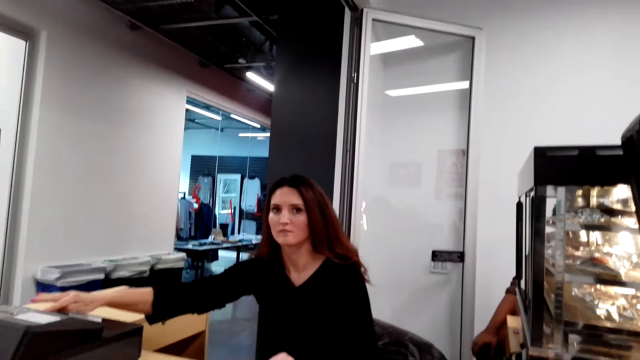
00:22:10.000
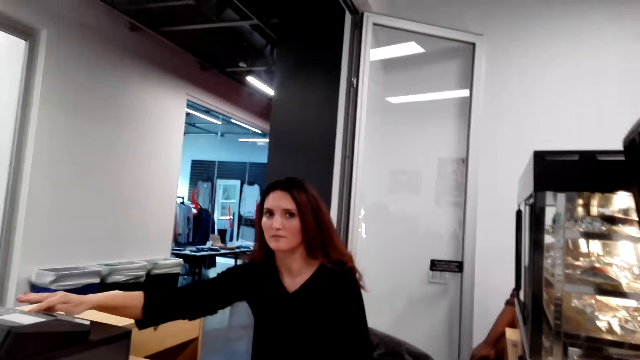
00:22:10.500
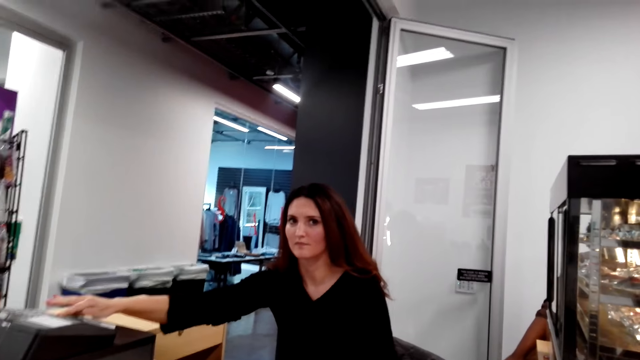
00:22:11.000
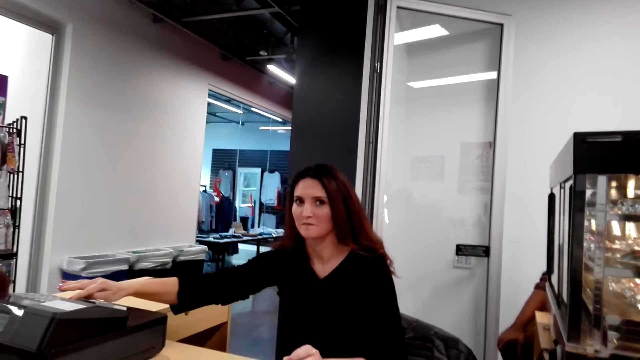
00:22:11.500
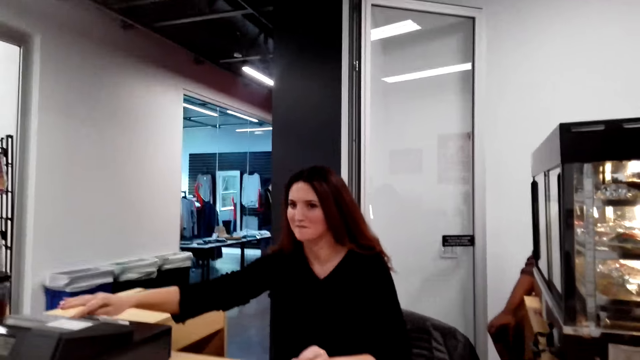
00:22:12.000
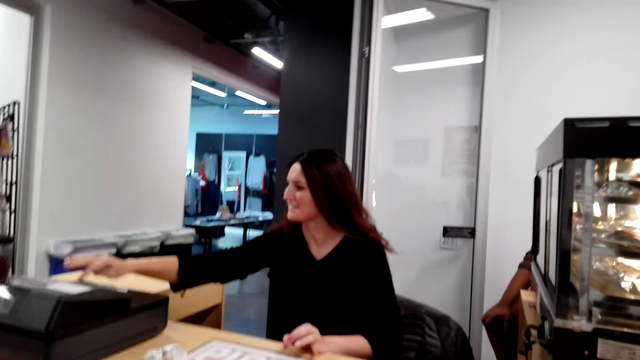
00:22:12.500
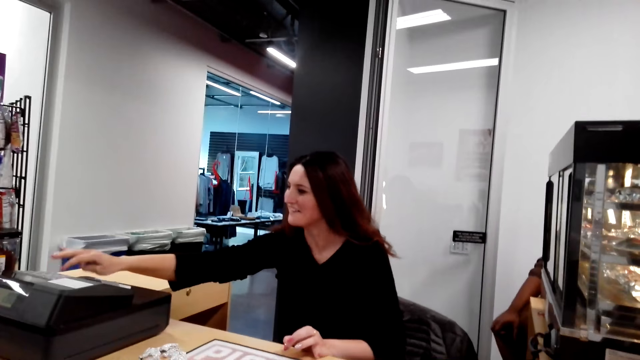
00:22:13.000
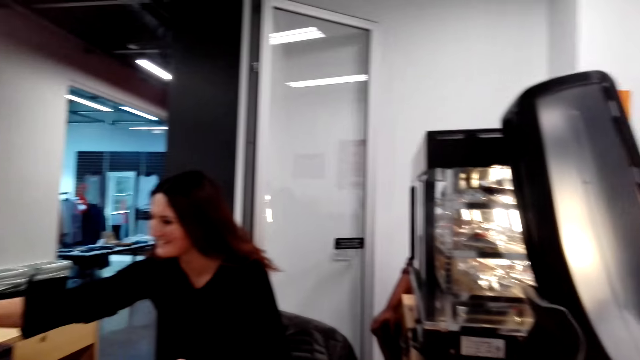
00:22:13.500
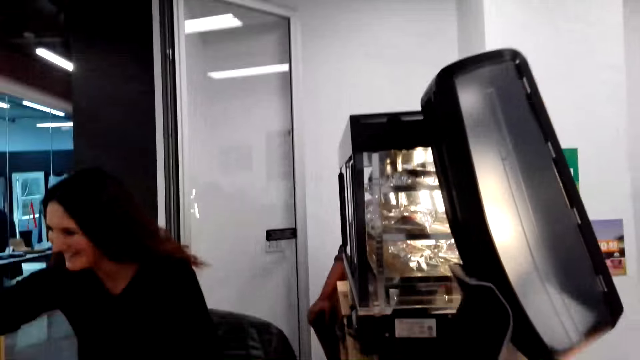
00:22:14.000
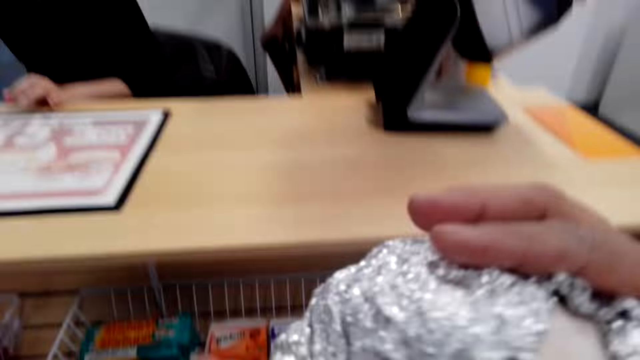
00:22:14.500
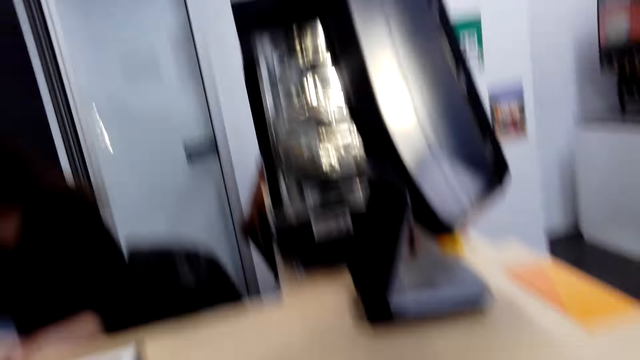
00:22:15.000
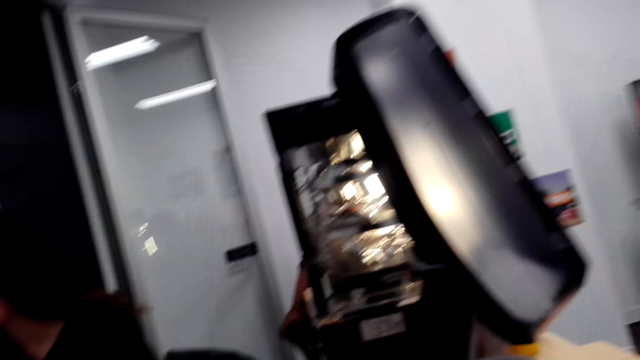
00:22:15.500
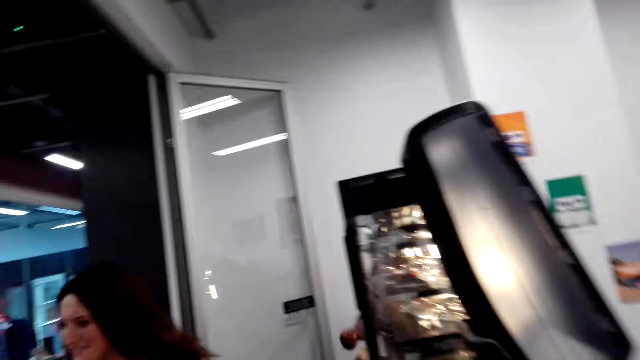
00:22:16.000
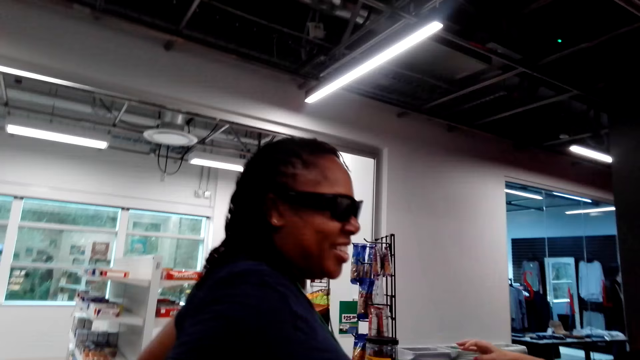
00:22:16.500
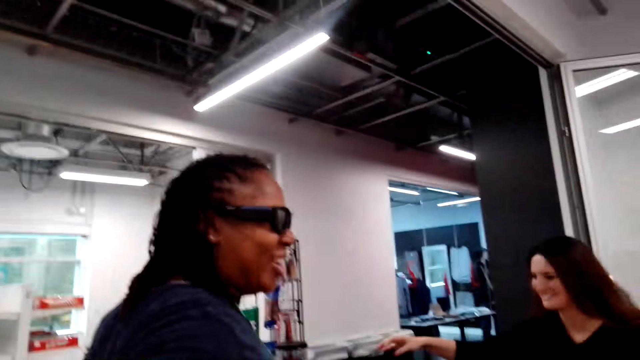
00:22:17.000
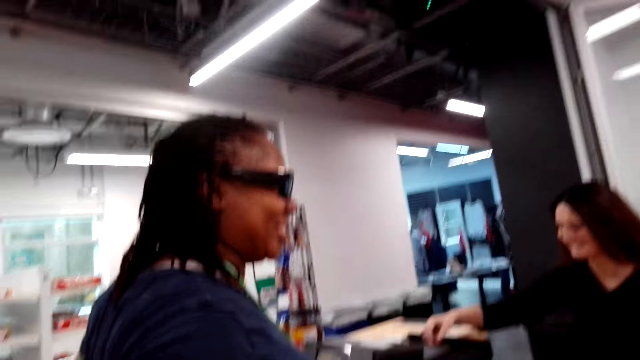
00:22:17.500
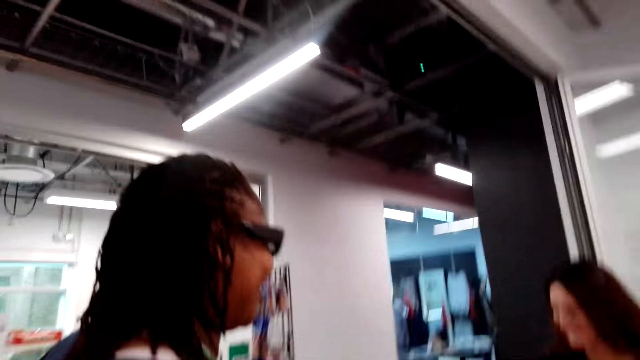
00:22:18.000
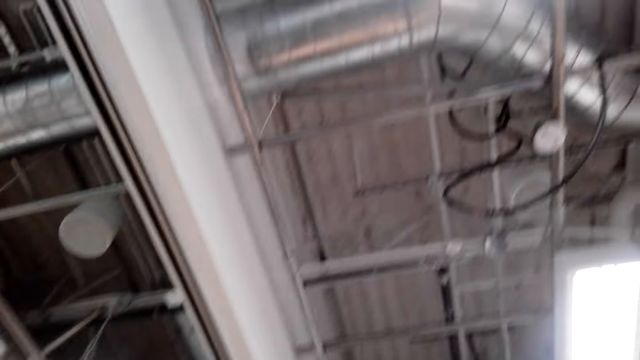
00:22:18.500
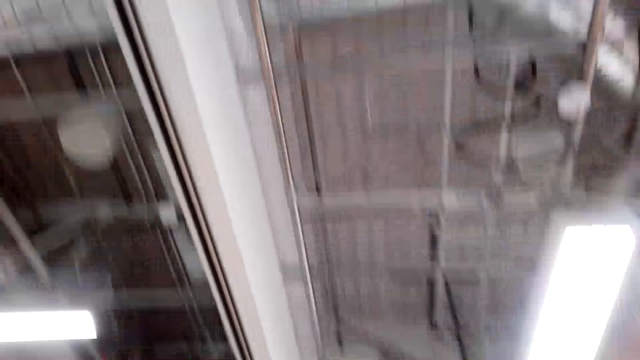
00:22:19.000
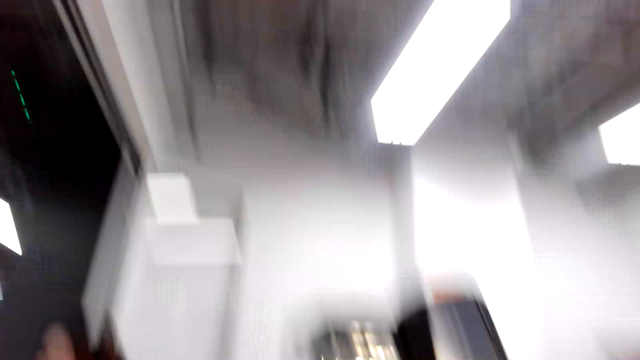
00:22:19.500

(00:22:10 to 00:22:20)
A person punches the register machine. The camera wearer looks around.

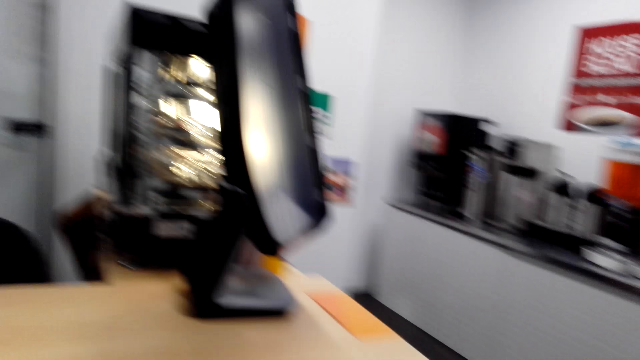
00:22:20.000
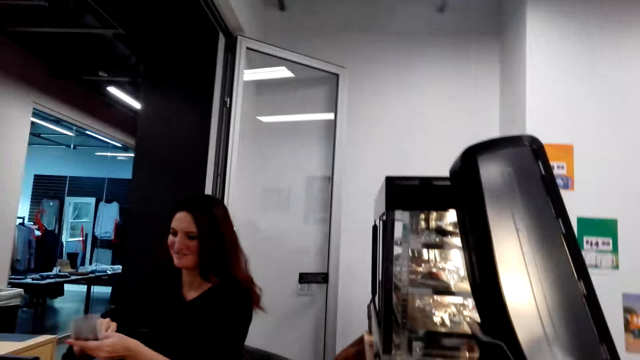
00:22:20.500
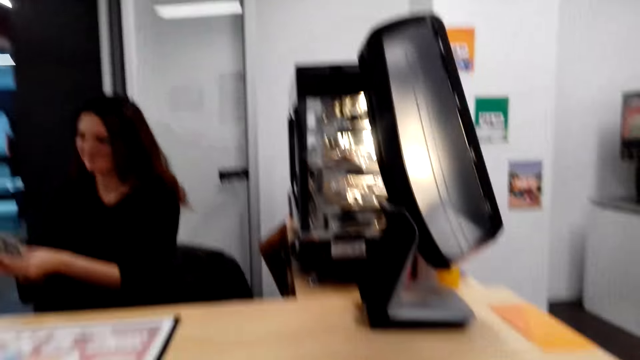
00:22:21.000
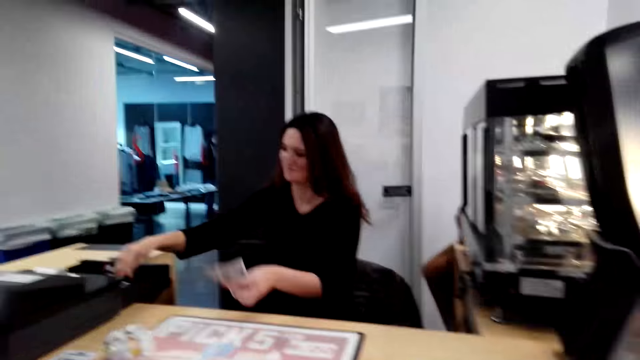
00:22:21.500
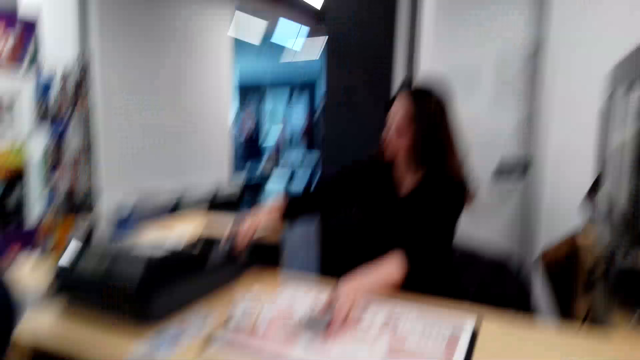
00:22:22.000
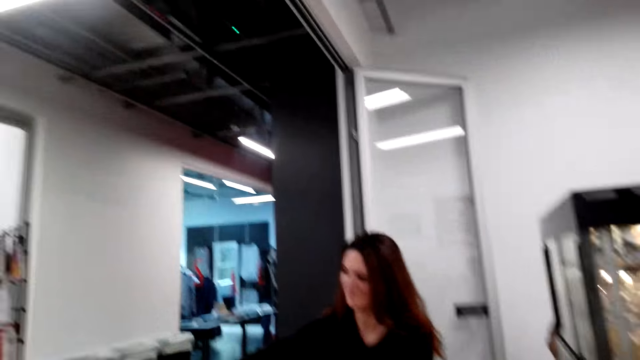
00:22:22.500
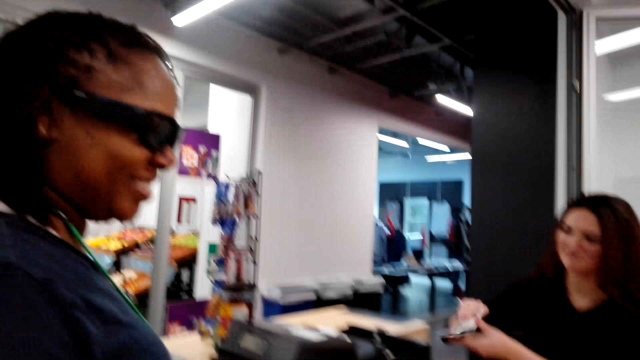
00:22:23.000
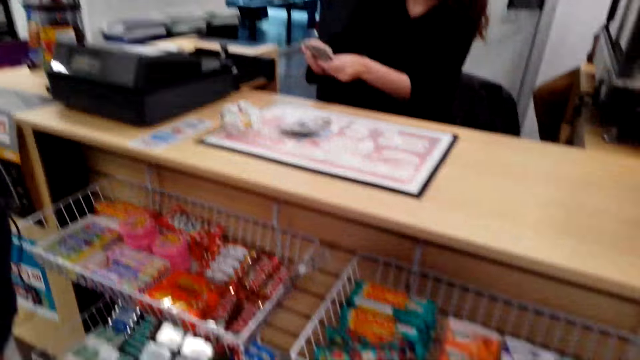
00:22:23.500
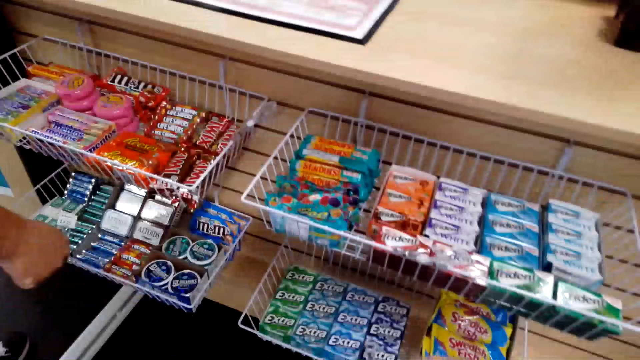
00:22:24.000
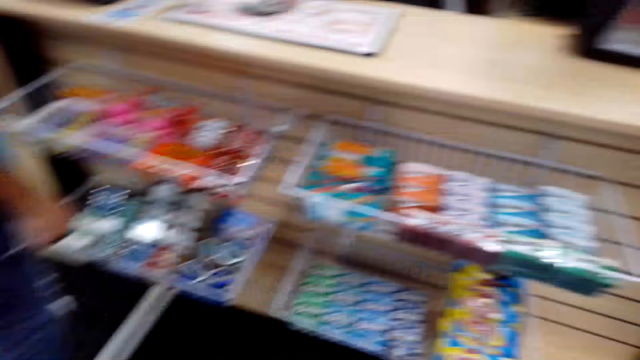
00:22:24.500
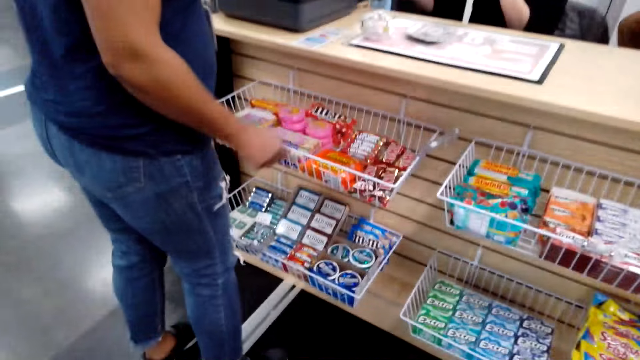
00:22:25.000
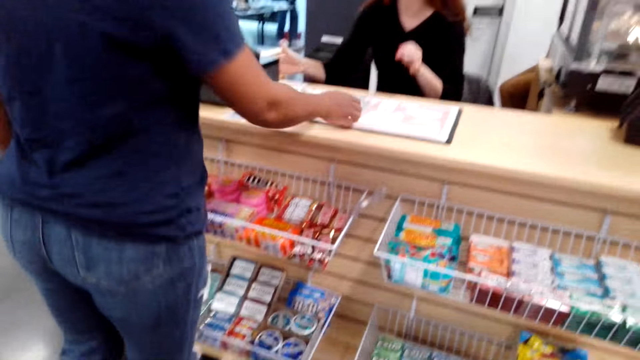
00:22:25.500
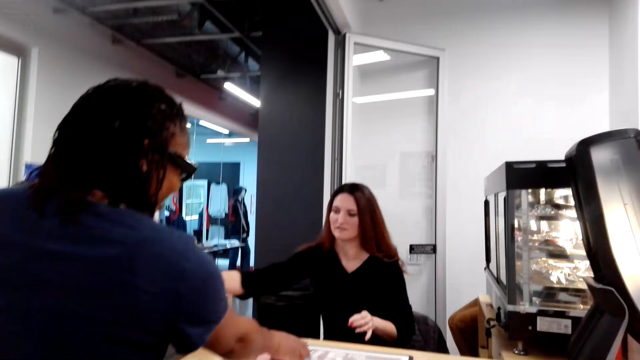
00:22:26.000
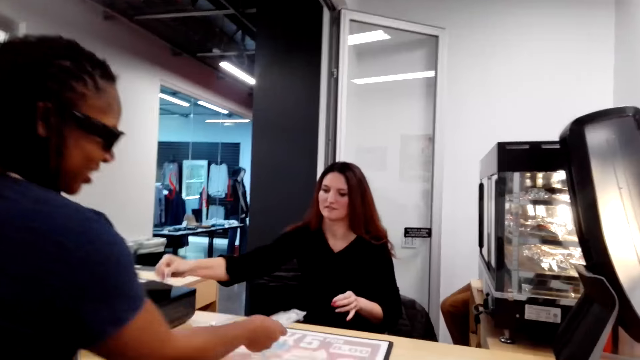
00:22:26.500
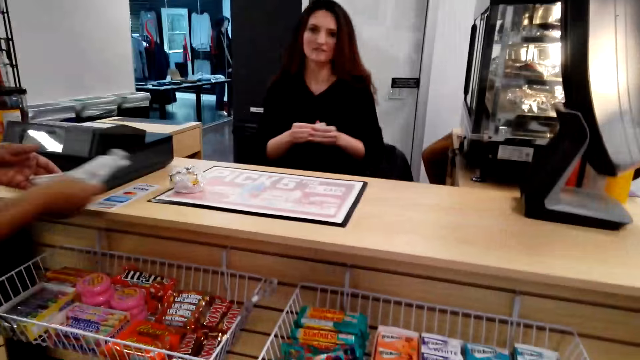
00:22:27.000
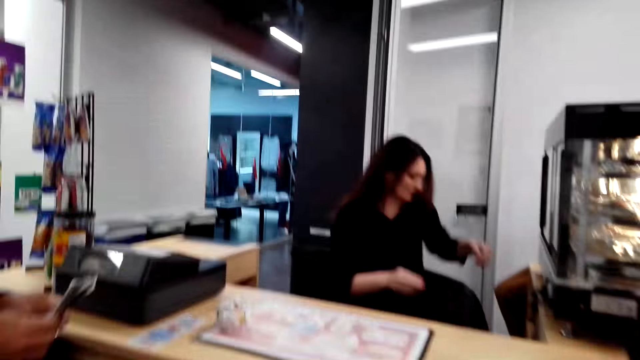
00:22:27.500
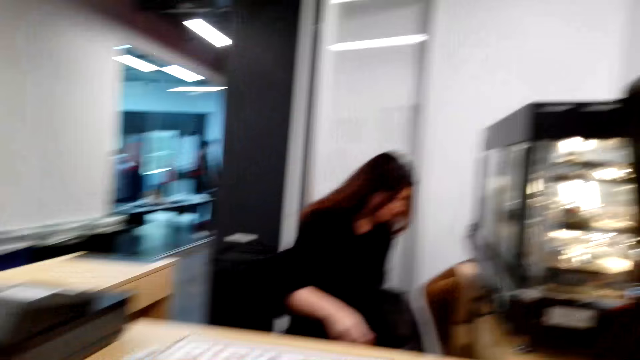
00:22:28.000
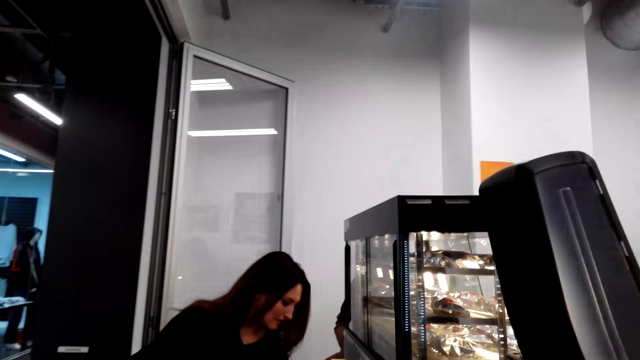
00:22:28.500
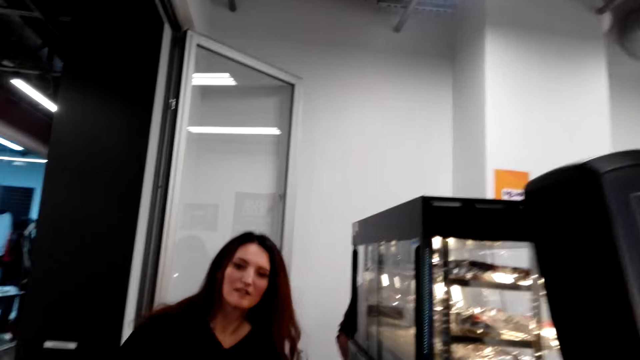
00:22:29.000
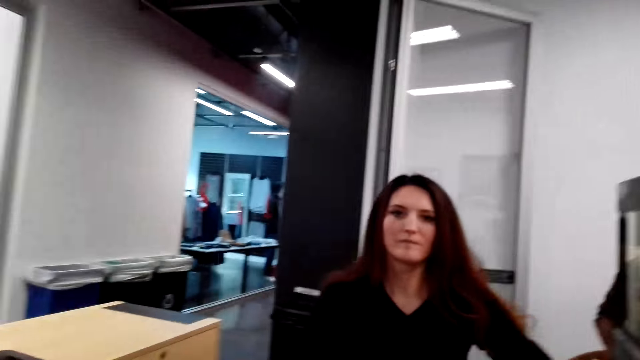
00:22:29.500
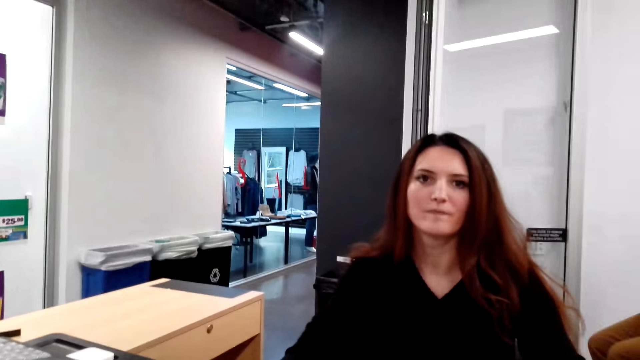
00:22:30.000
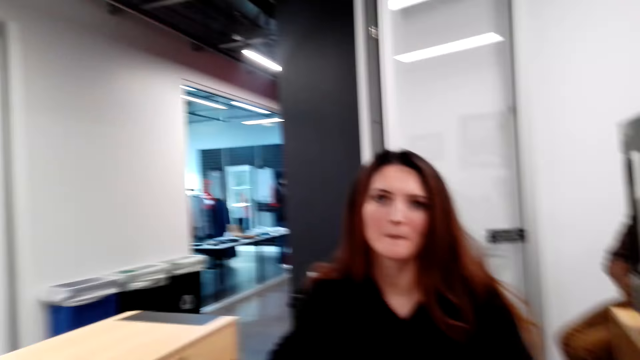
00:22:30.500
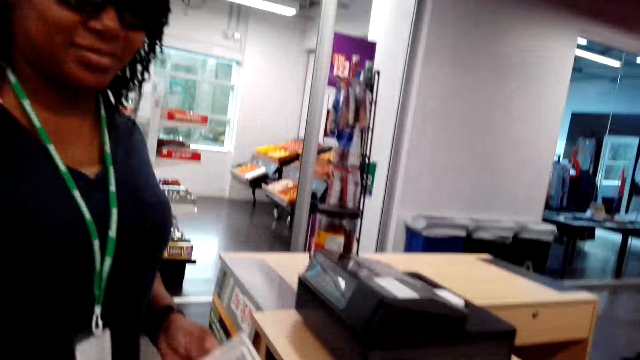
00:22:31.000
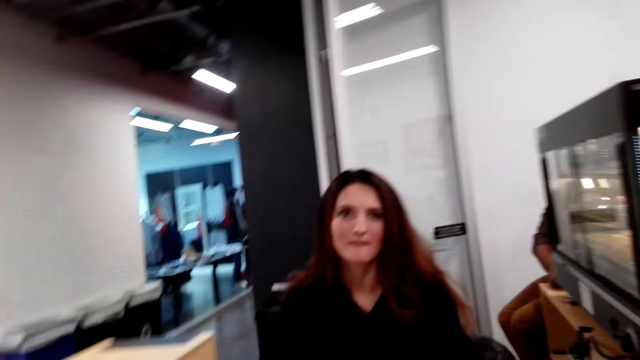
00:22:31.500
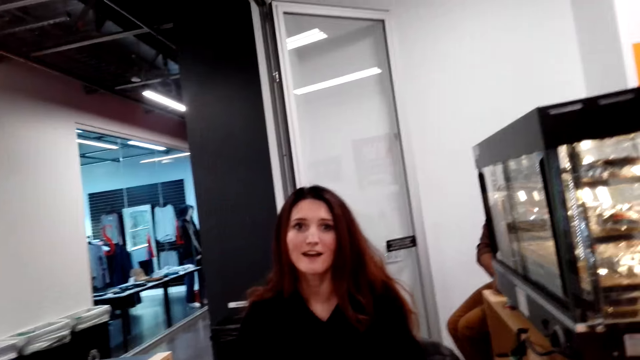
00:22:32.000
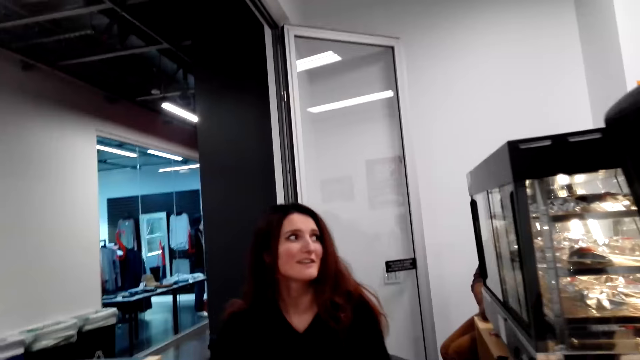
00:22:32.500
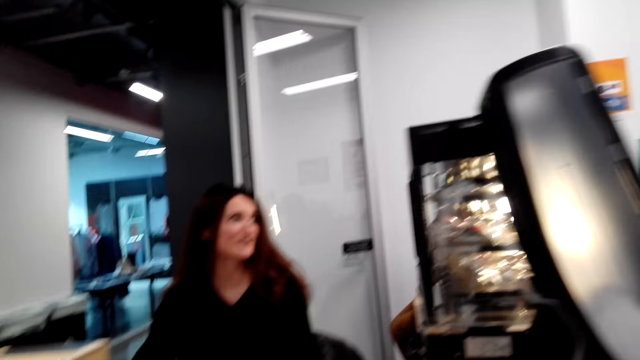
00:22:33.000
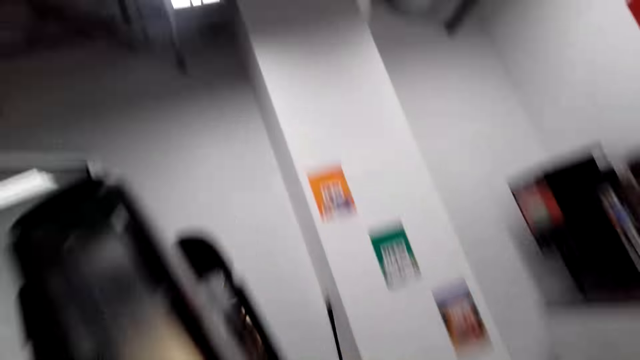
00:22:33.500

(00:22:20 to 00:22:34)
A woman counts money. Another woman picks up some money from the counter. The camera wearer looks around.
